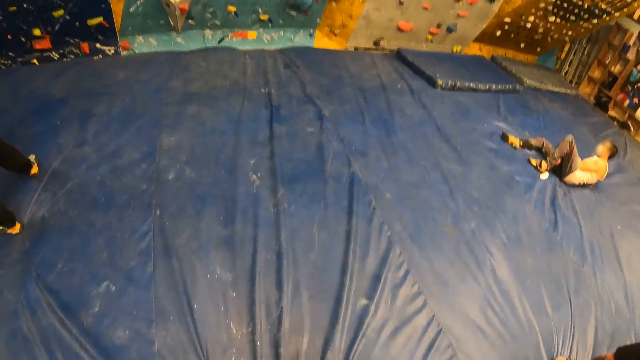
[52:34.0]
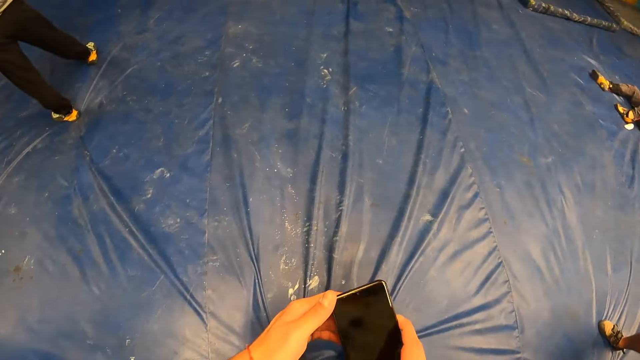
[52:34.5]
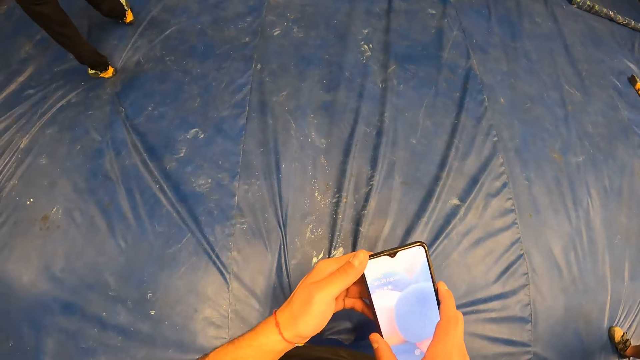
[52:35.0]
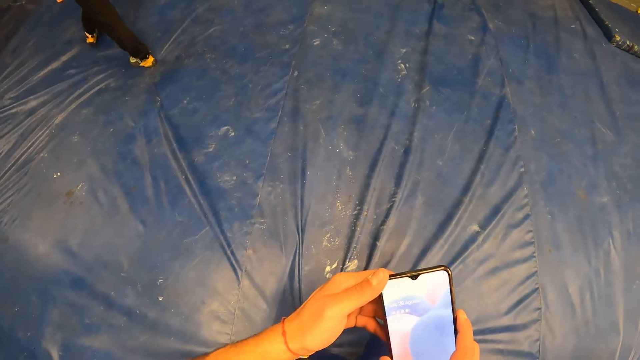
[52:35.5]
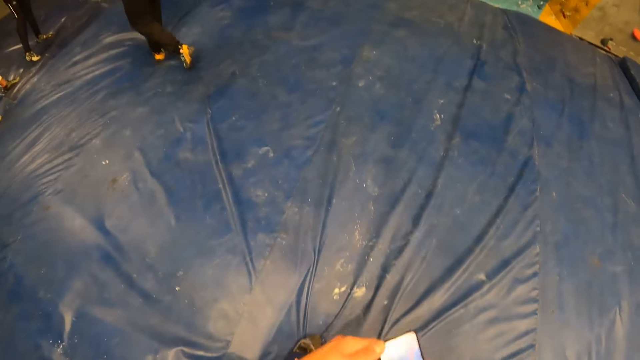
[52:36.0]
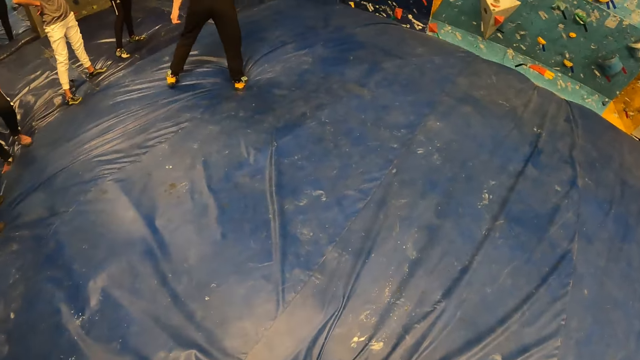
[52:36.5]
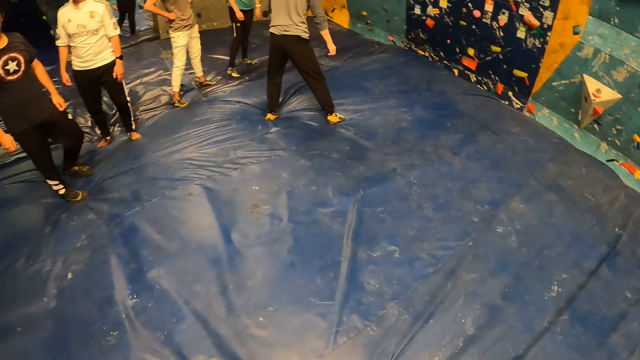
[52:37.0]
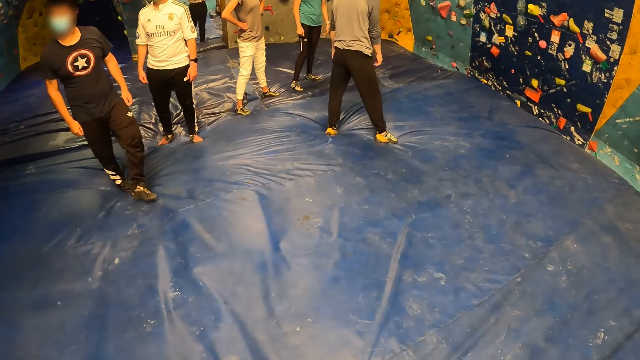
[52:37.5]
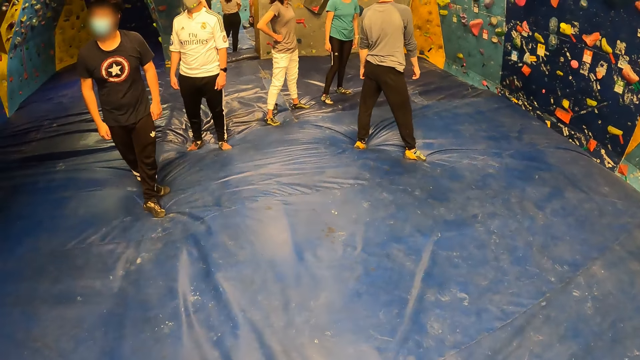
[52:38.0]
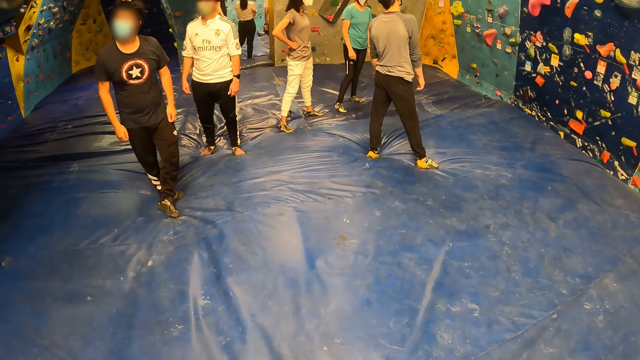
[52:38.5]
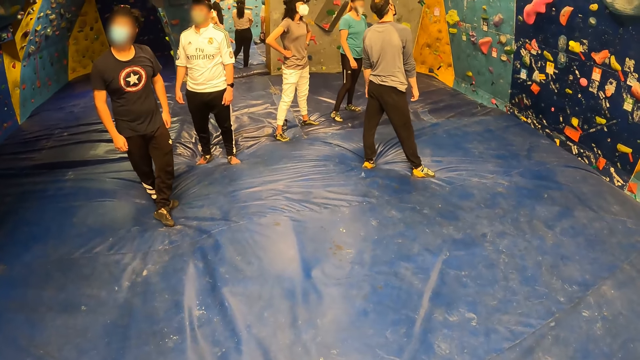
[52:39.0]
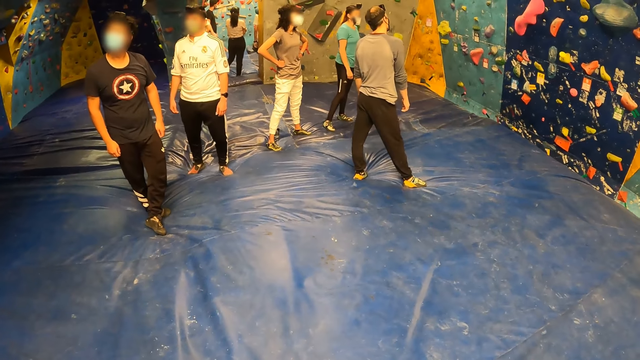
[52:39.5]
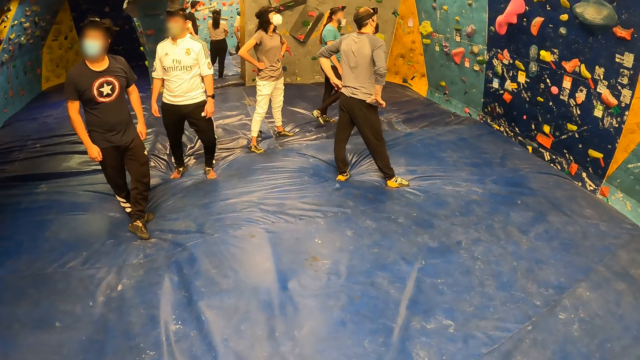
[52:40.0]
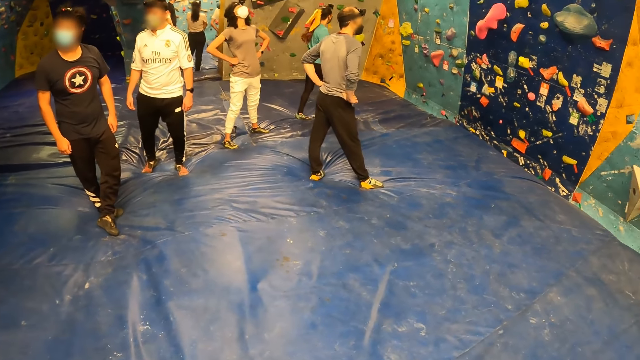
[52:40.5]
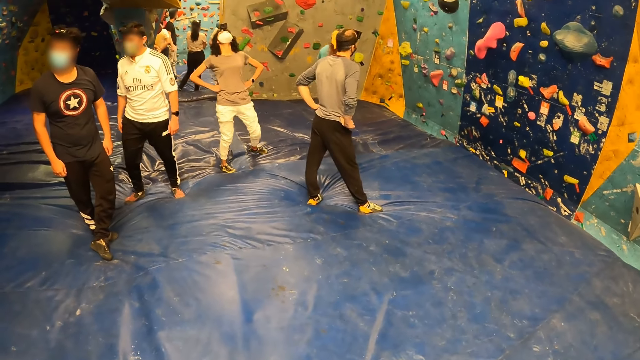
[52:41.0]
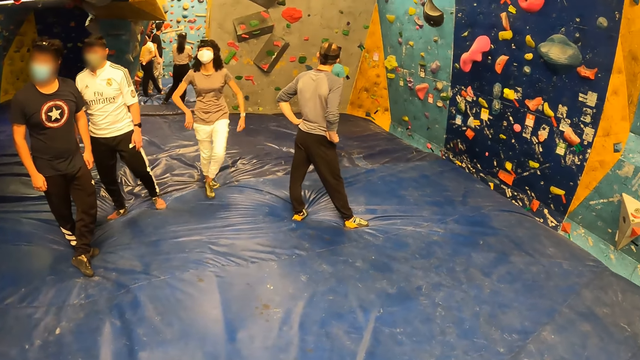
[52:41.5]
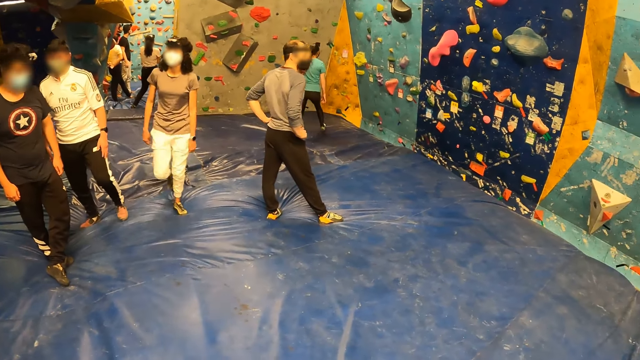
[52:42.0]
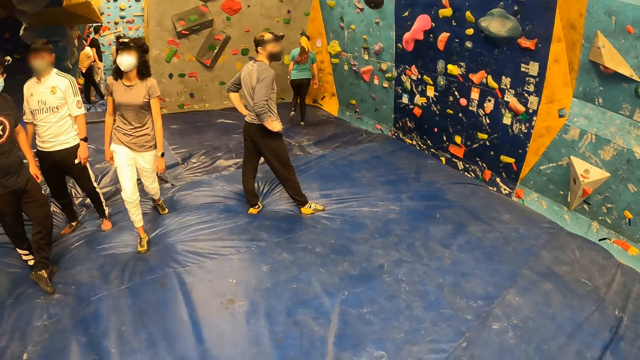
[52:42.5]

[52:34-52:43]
The camera wearer holds a phone with both hands. They switch on the phone.

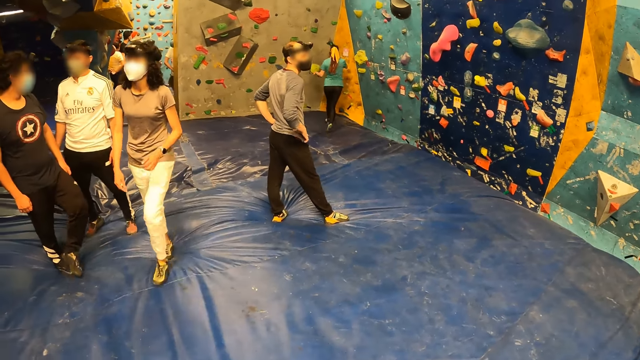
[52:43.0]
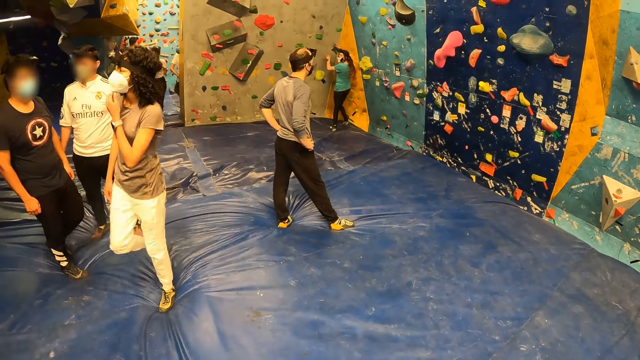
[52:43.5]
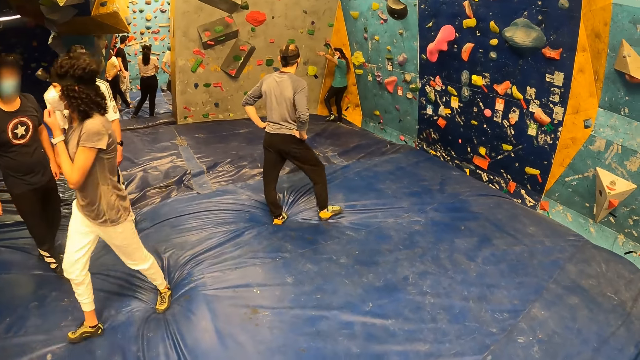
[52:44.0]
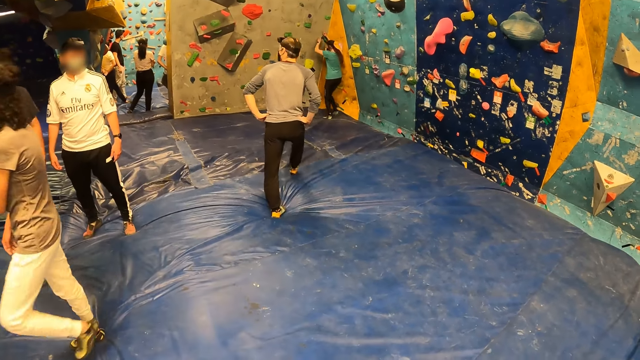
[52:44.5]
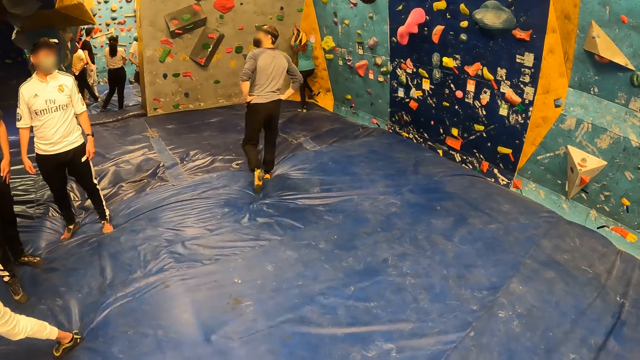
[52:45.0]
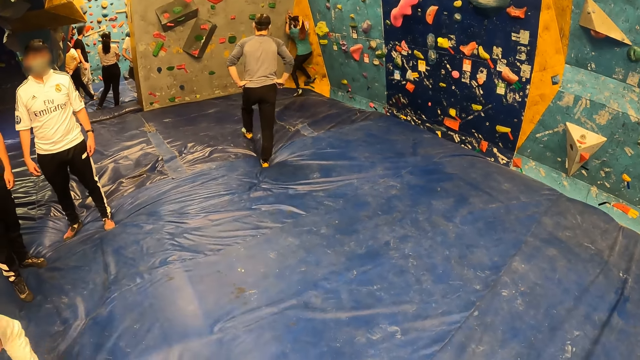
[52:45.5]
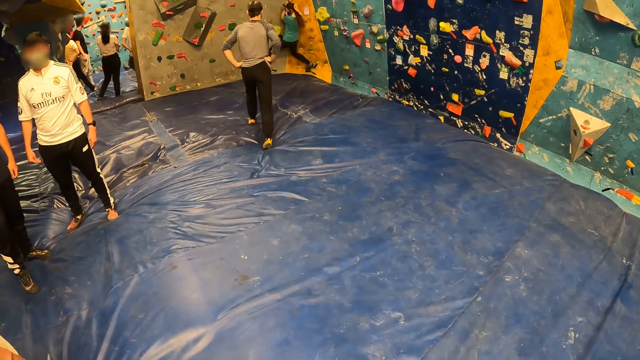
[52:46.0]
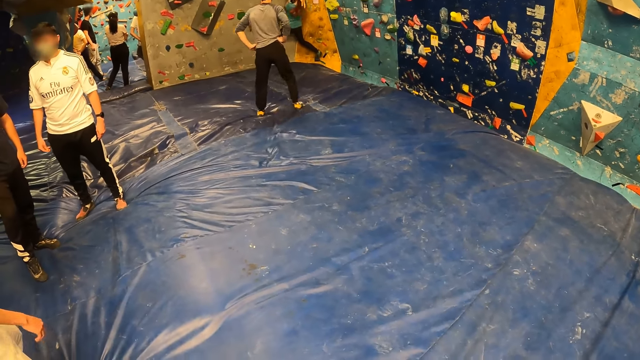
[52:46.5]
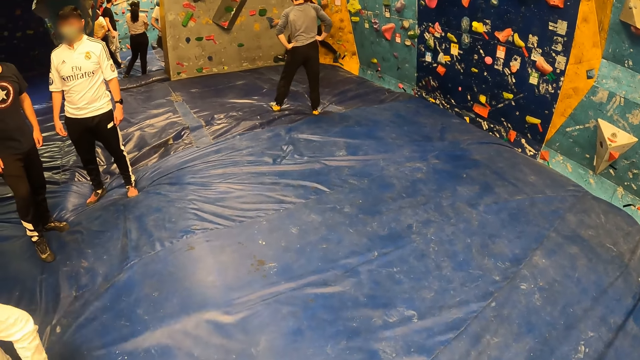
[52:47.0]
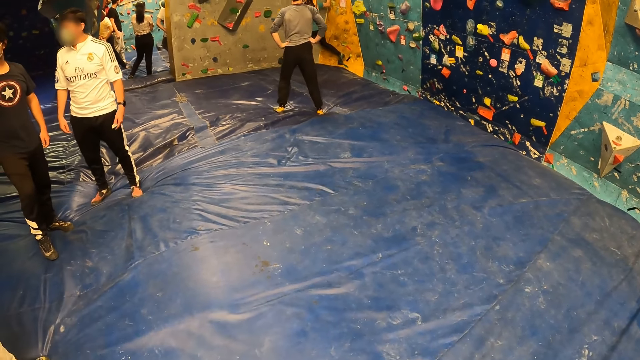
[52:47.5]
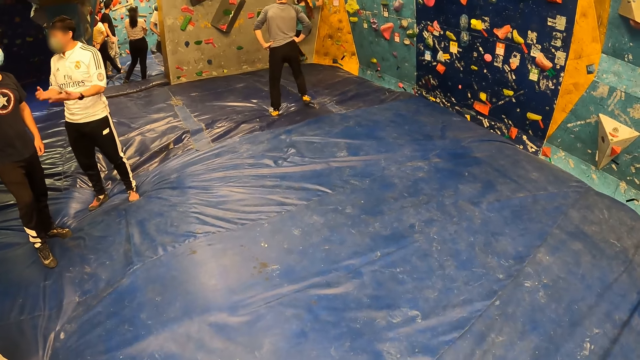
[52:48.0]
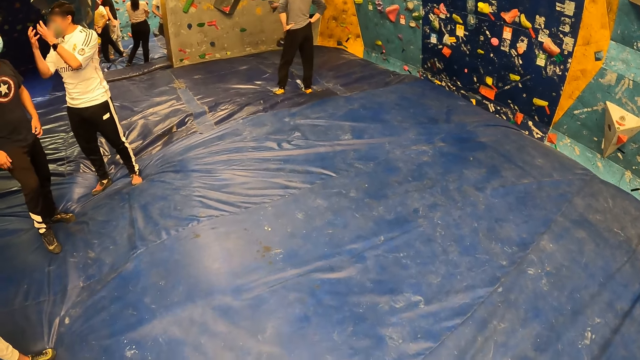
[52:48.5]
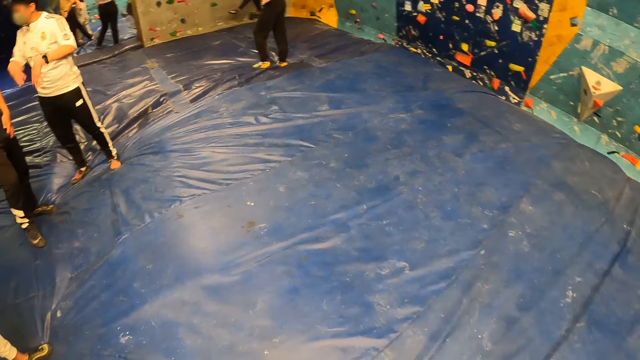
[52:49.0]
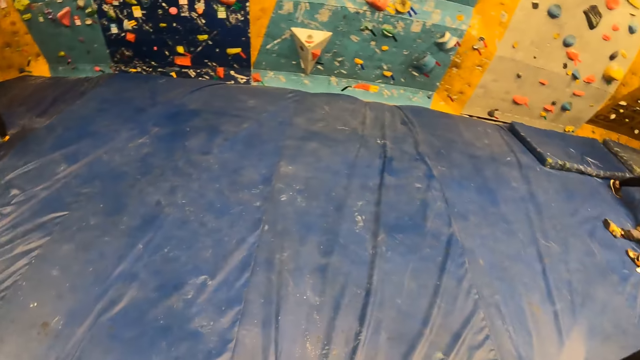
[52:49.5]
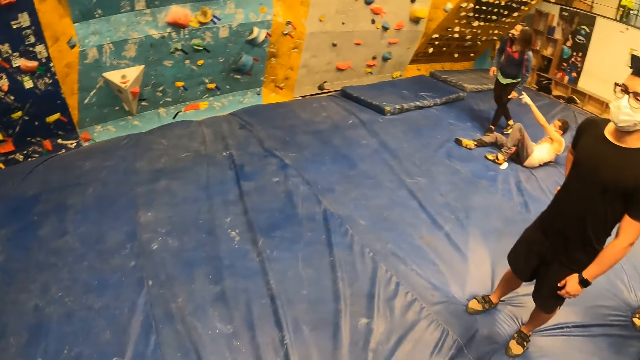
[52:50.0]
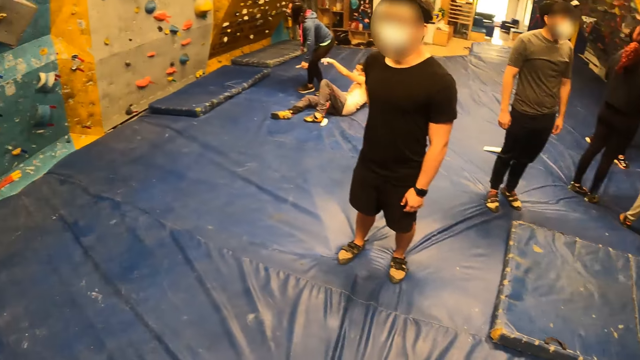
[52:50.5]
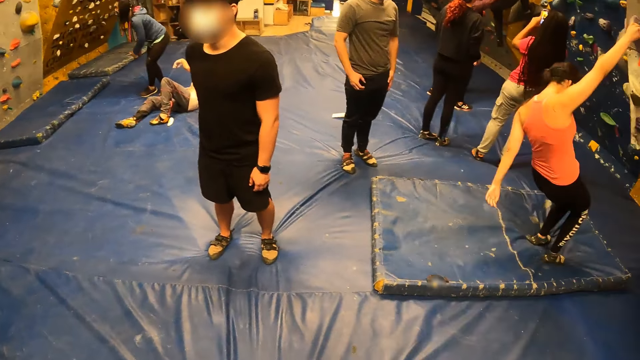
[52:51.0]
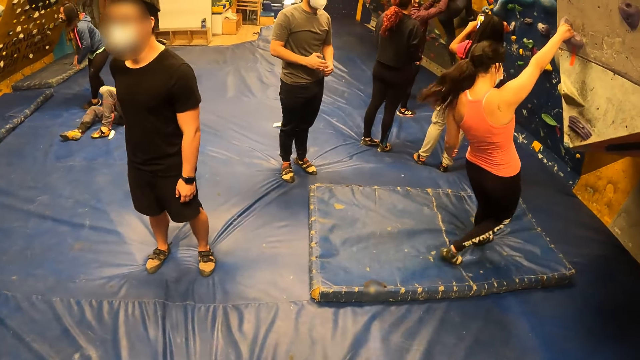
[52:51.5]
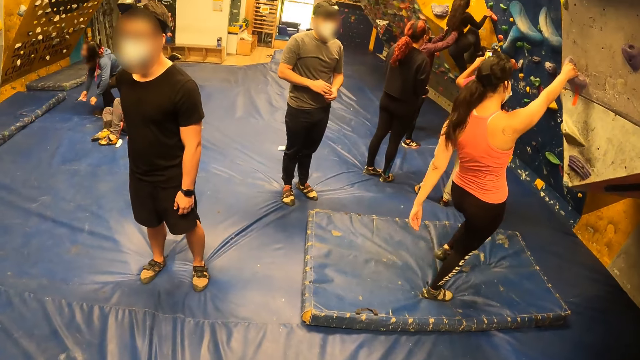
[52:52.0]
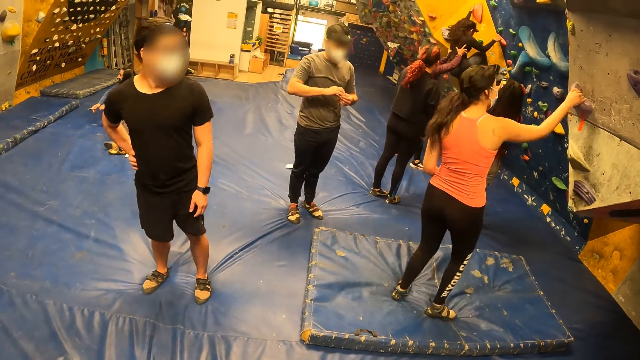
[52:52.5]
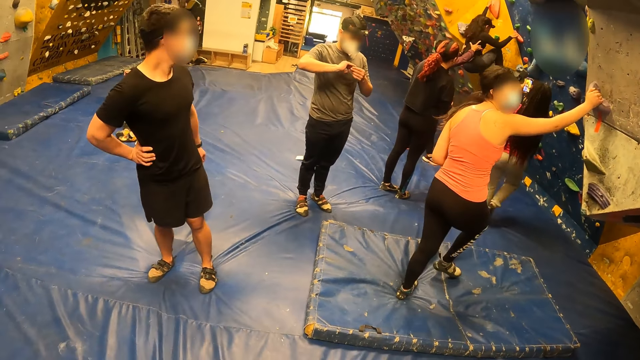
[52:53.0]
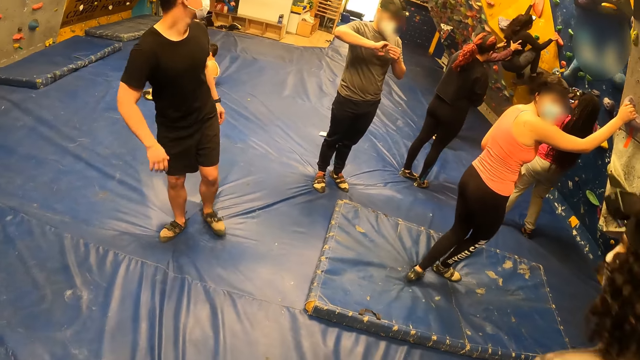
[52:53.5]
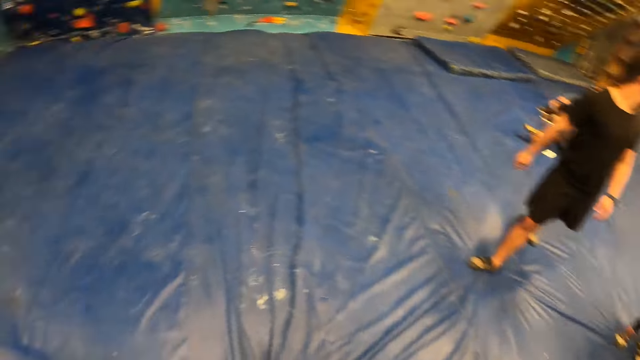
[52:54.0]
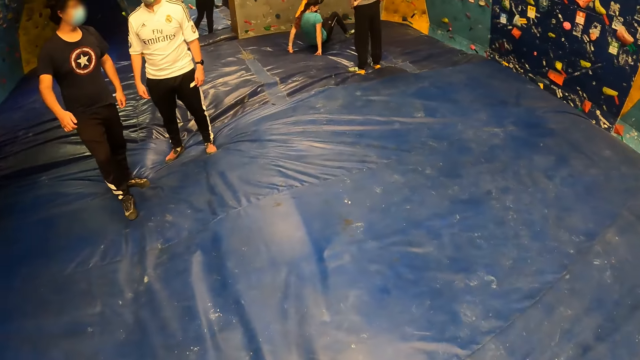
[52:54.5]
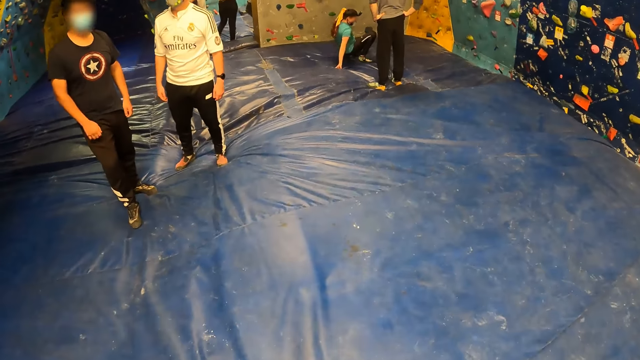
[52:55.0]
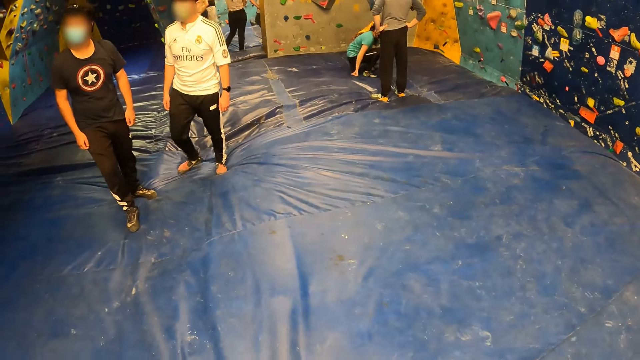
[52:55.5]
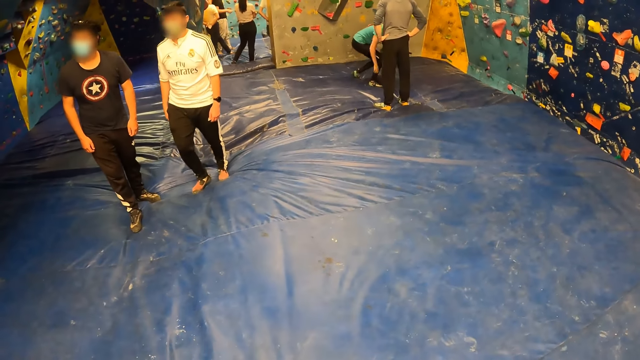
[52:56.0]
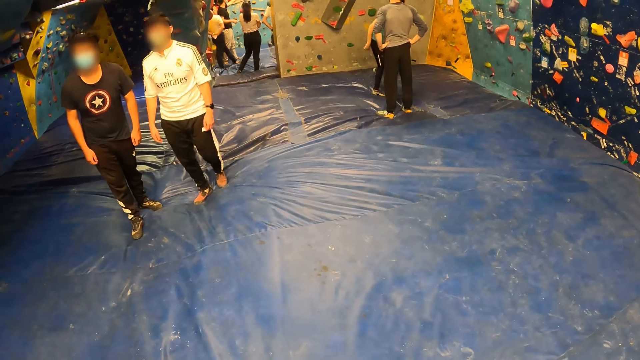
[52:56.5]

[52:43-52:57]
A woman climbs the bouldering wall with both hands. The camera wearer turns around. They turn back.
